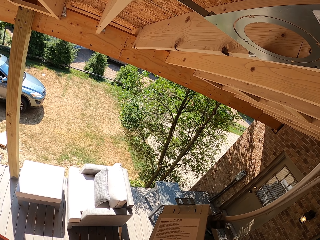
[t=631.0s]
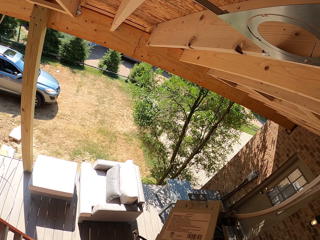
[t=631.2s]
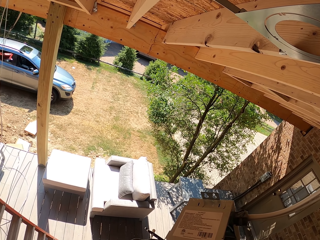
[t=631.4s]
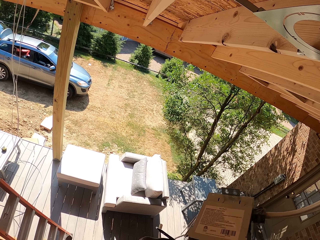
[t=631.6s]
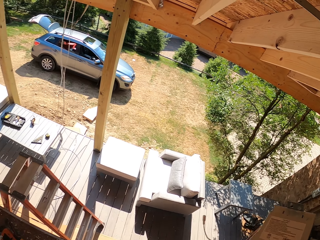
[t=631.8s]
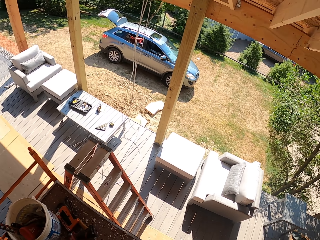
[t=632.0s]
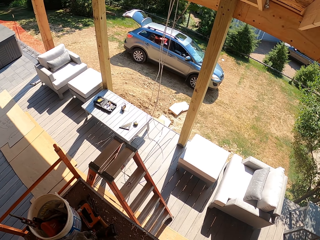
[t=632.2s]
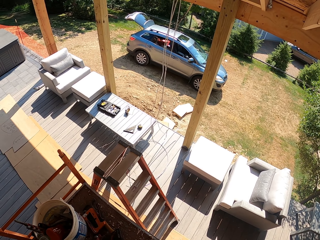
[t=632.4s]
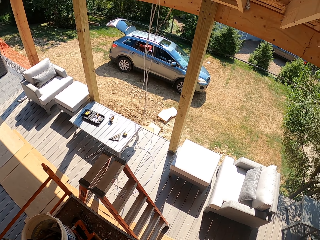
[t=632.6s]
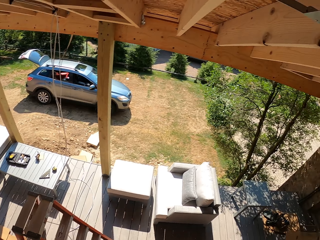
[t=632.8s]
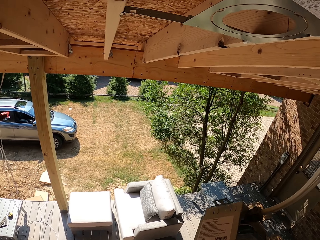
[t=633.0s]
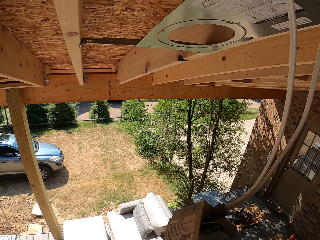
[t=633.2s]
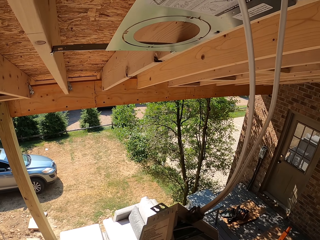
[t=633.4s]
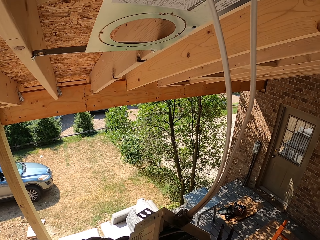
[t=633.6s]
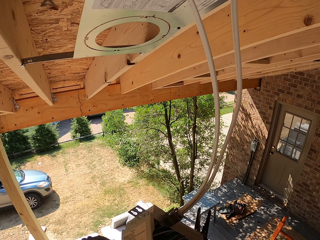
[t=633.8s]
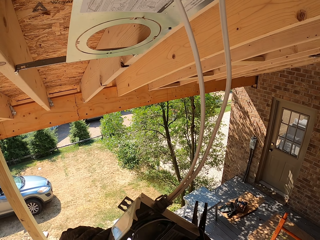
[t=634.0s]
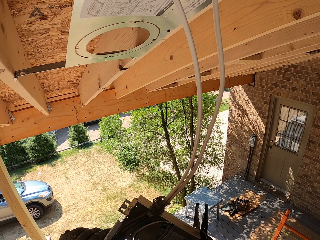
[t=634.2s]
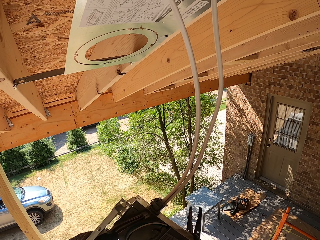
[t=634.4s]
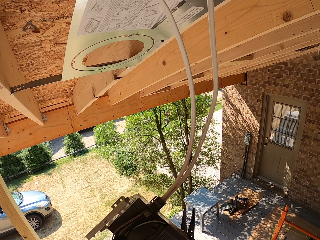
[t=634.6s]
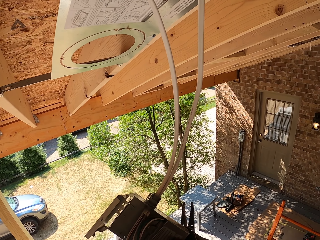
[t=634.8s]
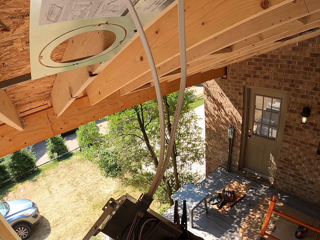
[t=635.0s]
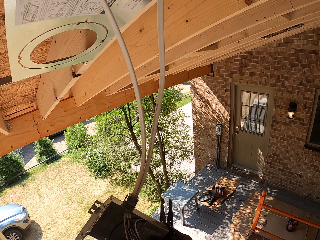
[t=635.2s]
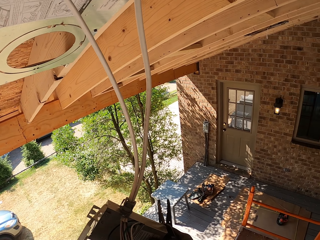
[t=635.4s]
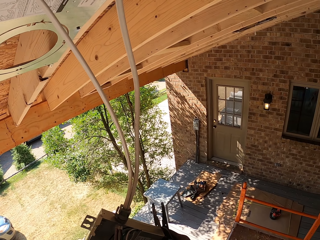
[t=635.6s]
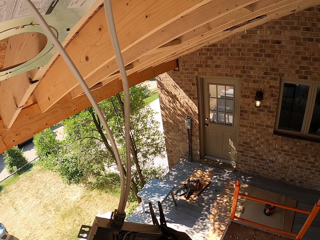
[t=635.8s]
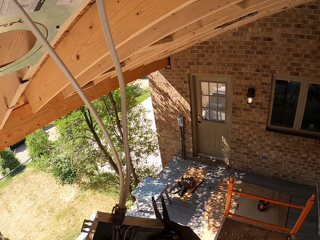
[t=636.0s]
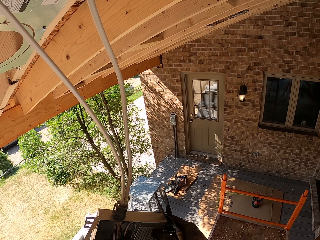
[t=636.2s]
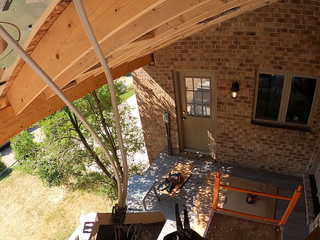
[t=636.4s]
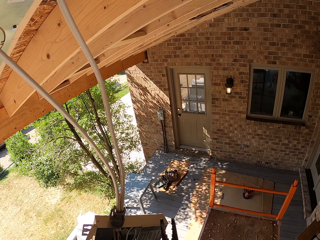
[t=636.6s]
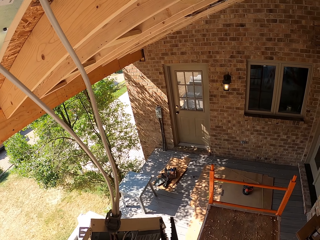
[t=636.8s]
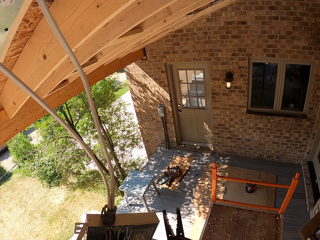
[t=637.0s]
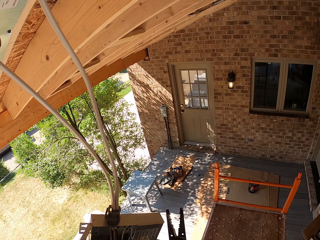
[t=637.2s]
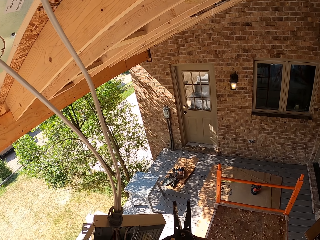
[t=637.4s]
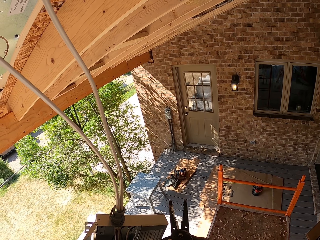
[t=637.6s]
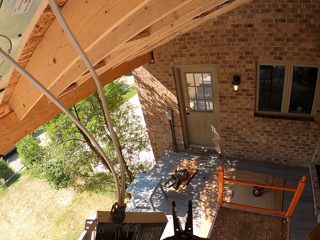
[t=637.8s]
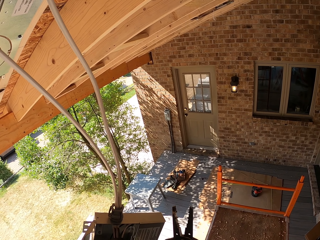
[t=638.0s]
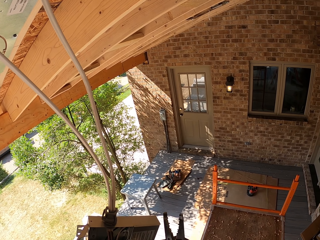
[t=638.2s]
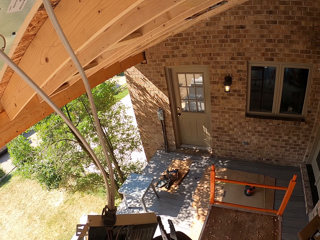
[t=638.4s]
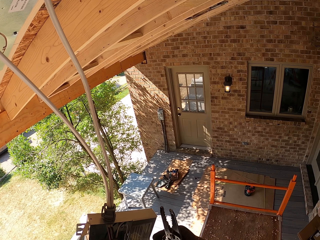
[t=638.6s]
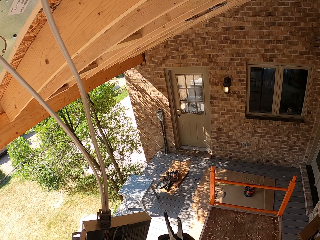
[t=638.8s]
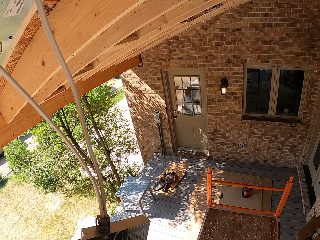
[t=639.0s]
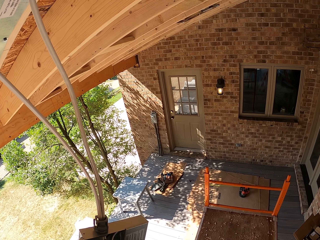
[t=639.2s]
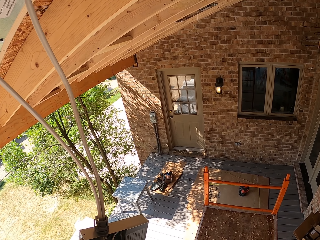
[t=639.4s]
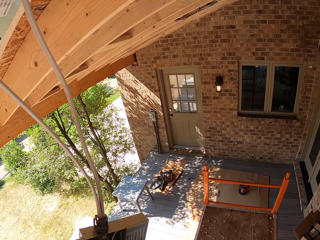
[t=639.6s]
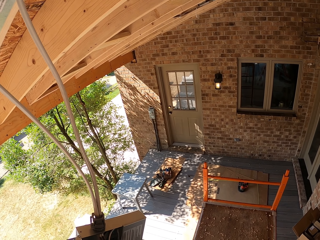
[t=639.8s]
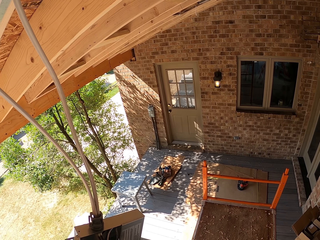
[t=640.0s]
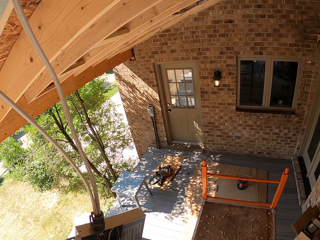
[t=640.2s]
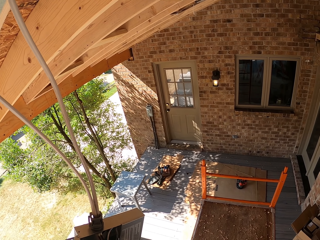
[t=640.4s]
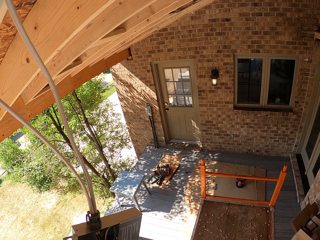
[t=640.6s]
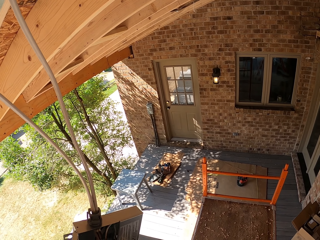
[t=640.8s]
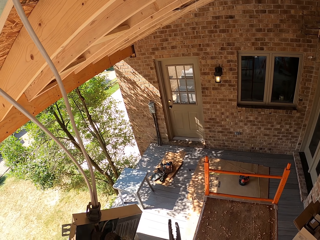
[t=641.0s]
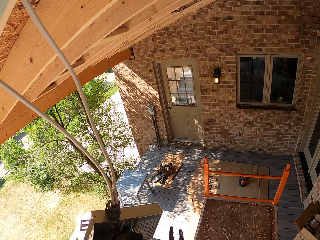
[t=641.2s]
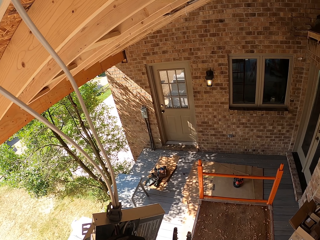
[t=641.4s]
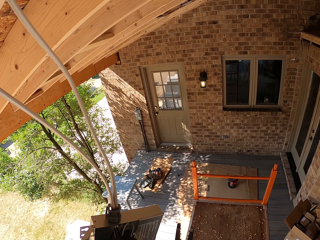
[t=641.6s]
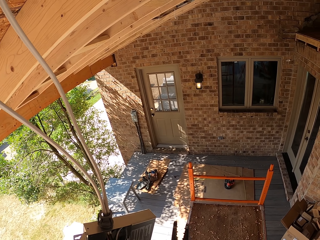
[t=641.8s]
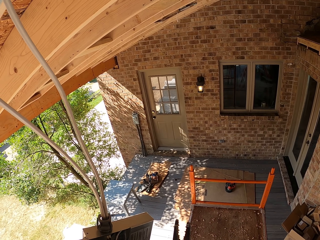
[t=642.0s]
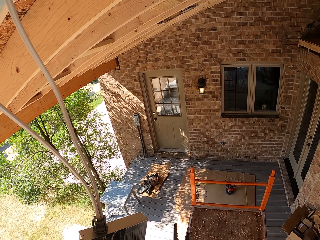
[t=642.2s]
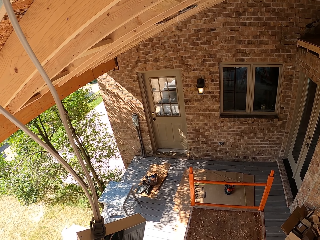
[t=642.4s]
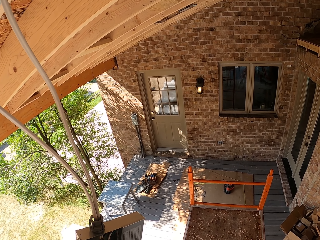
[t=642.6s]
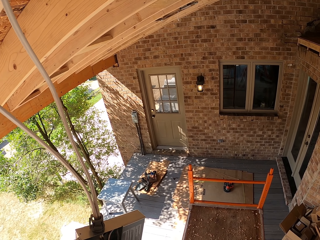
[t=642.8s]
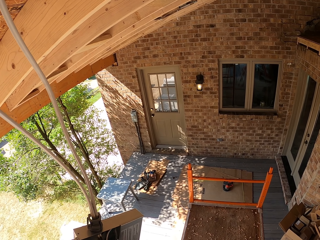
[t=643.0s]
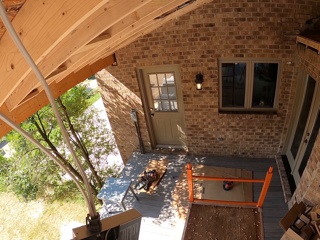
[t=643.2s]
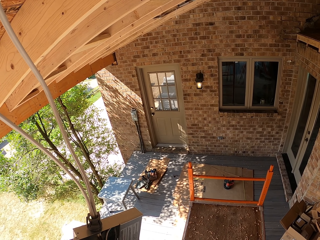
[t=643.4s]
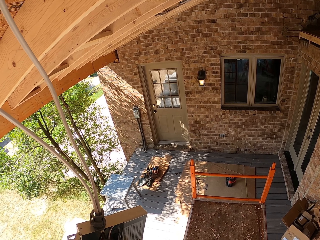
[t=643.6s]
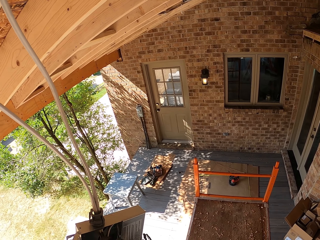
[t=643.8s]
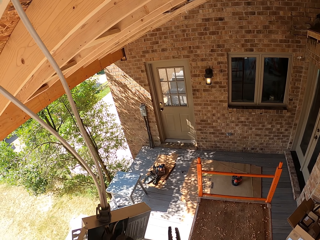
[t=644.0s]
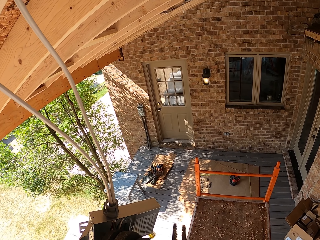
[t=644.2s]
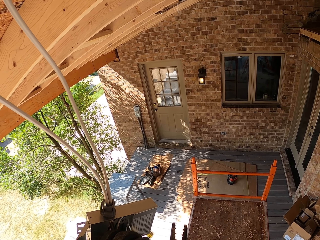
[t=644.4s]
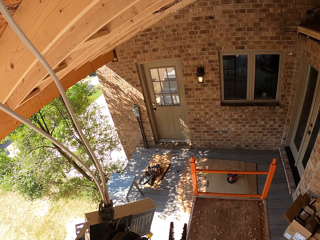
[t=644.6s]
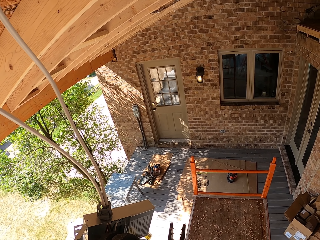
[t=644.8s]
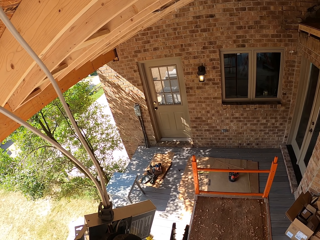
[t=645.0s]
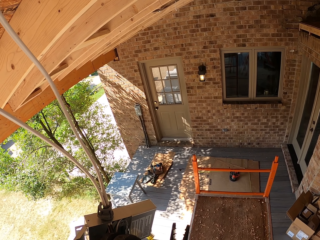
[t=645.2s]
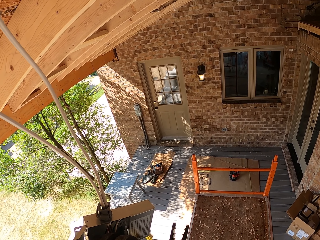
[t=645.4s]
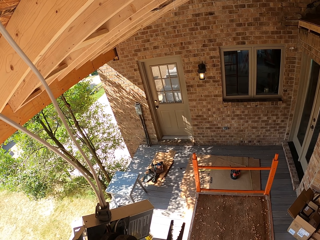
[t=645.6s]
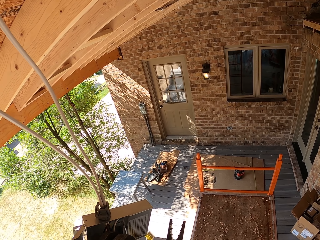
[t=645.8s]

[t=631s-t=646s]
The camera wearer fixes the wire into the LED panel light adapter and holds the wire stripper. They fix the wire into the LED panel light adapter and strip more wires with the wire stripper.

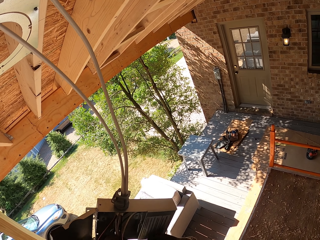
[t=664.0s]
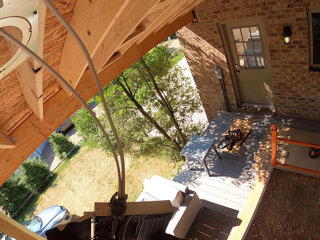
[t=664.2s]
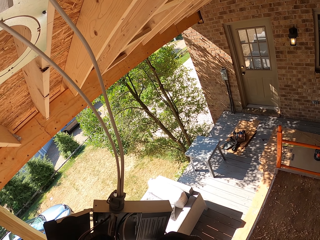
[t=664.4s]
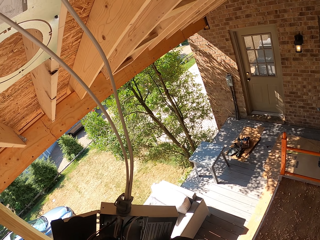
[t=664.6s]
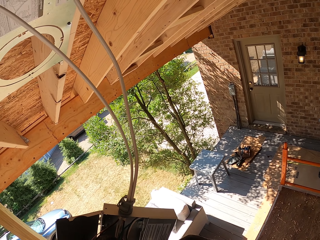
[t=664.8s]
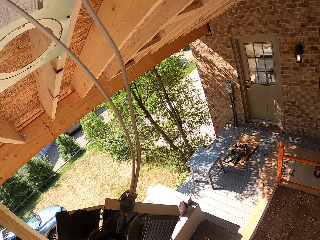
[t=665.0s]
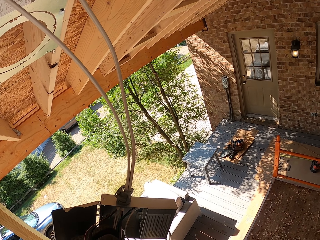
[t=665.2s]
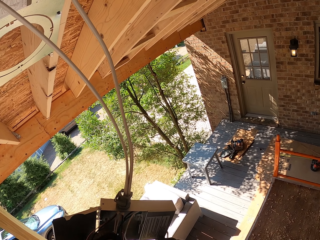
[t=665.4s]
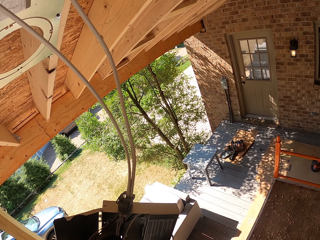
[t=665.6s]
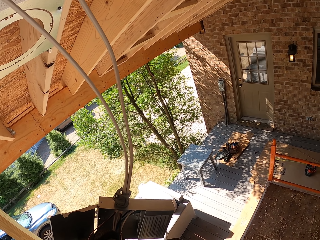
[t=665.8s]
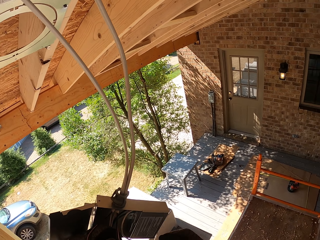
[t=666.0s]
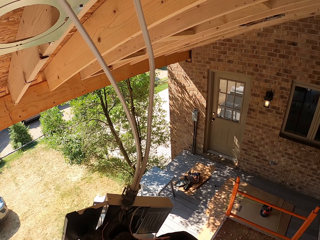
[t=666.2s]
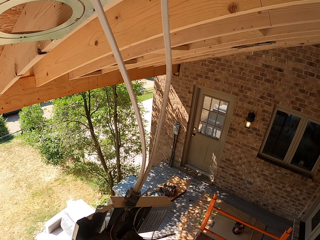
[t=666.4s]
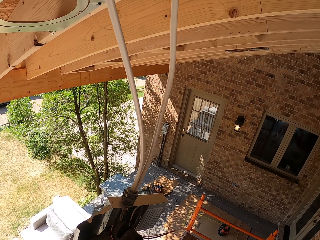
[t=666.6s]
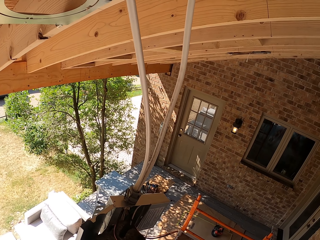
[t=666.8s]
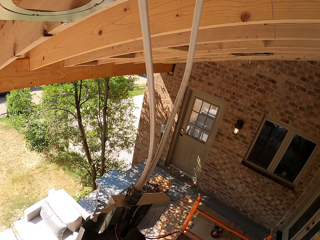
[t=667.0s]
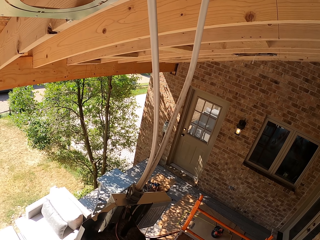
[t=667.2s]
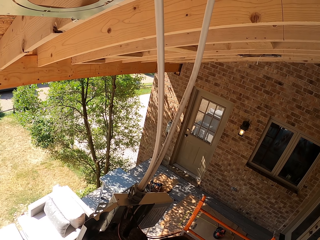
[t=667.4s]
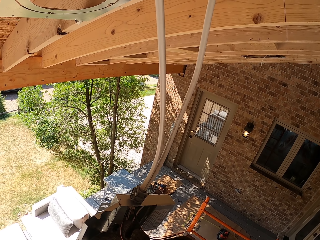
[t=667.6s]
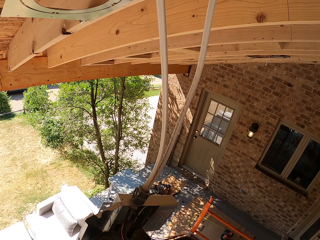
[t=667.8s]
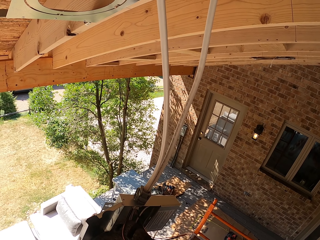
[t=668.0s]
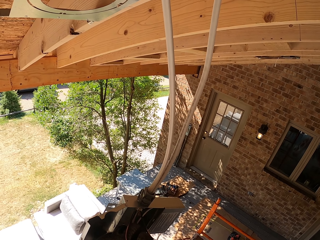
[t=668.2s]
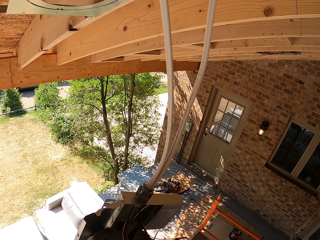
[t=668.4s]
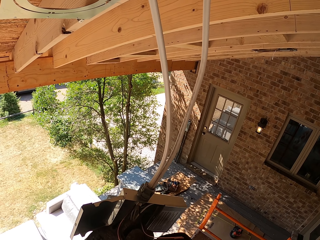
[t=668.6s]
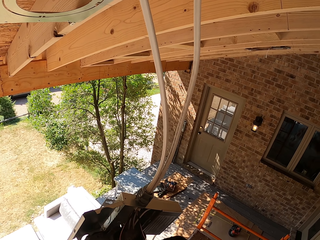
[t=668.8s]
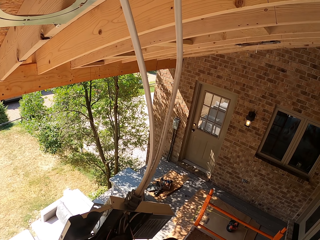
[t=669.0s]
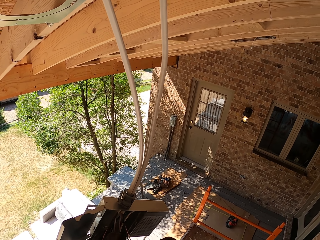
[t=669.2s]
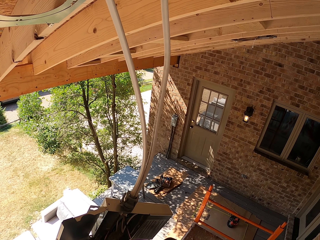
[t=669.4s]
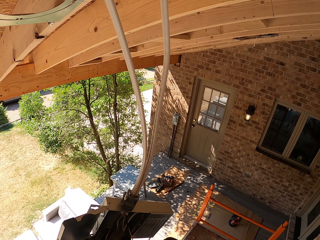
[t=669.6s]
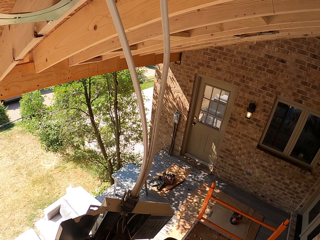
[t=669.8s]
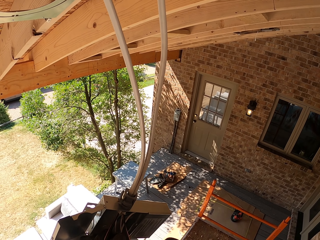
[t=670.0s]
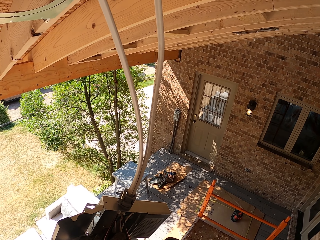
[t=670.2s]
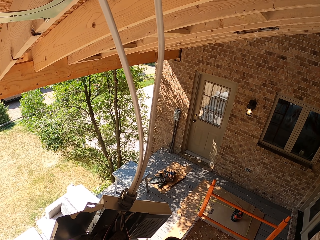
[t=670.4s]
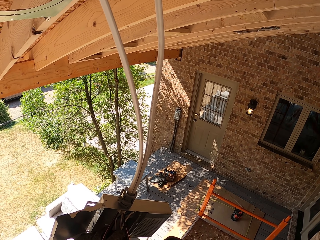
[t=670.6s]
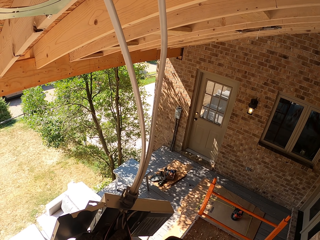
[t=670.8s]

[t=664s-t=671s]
The camera wearer fixes the wire in the LED panel light adapter.
